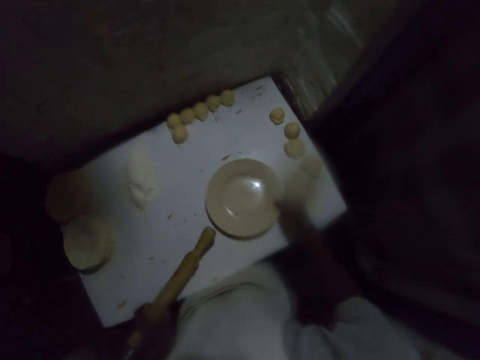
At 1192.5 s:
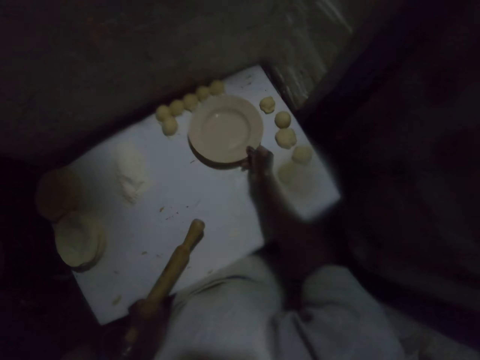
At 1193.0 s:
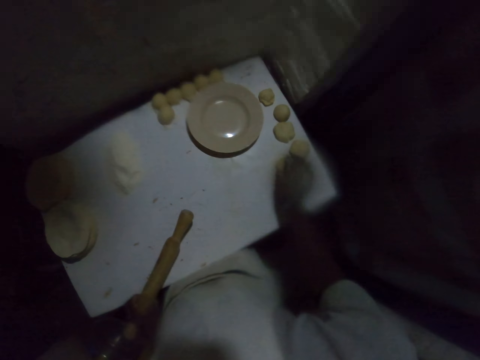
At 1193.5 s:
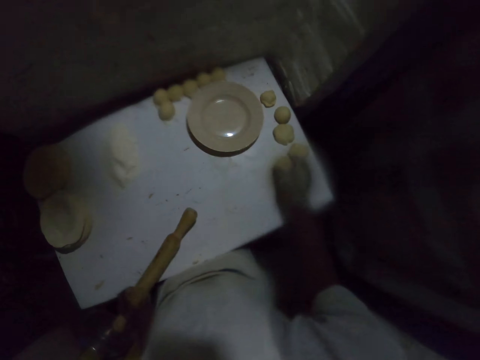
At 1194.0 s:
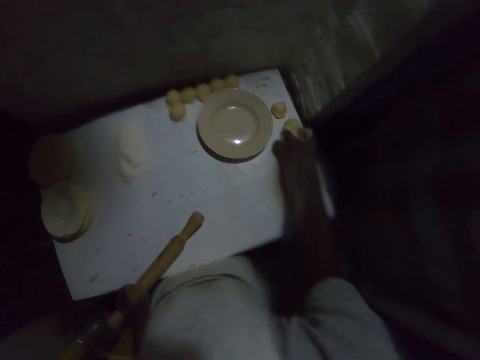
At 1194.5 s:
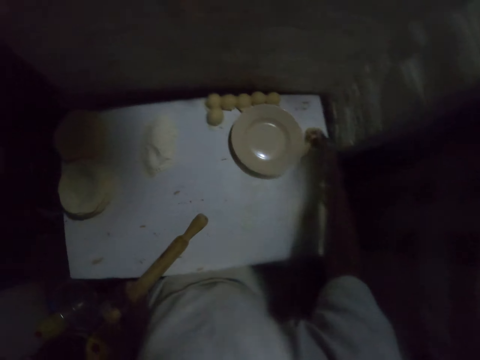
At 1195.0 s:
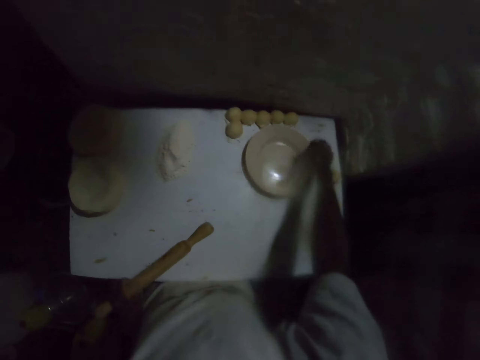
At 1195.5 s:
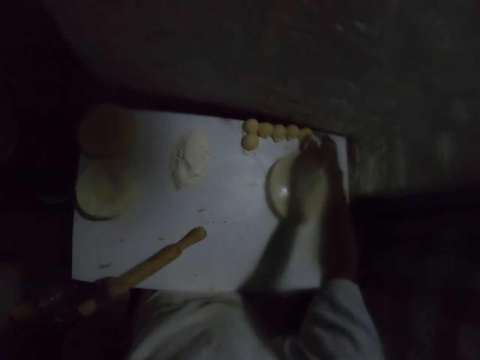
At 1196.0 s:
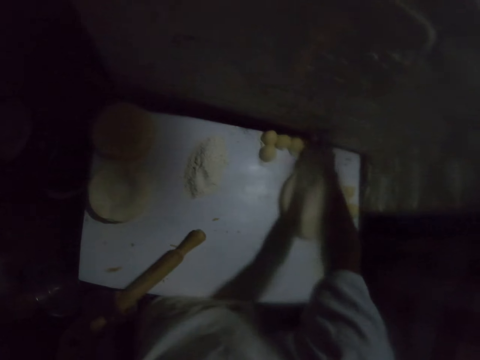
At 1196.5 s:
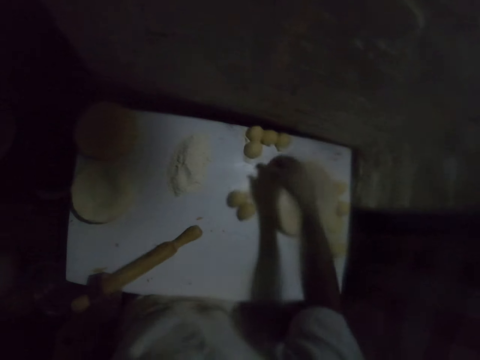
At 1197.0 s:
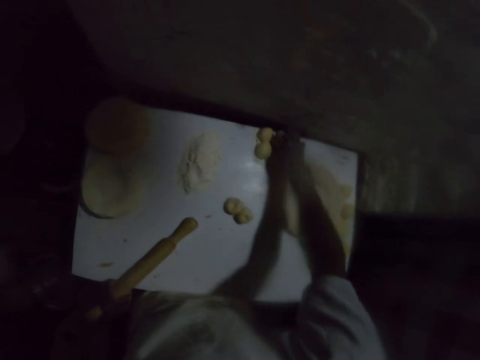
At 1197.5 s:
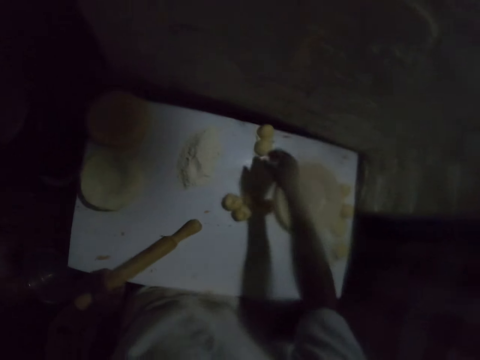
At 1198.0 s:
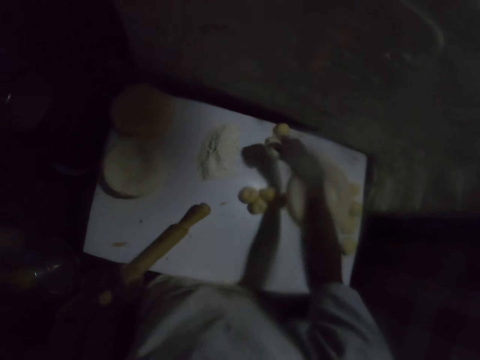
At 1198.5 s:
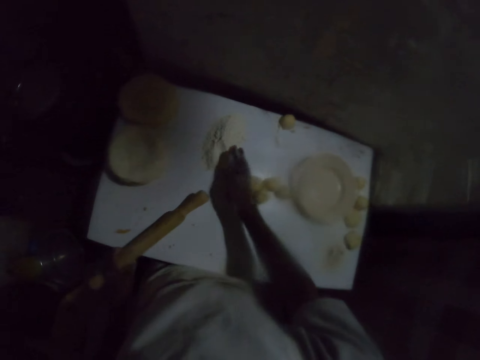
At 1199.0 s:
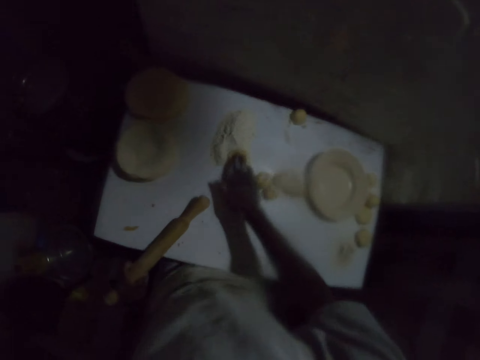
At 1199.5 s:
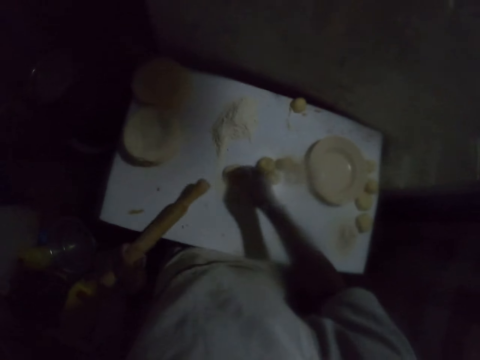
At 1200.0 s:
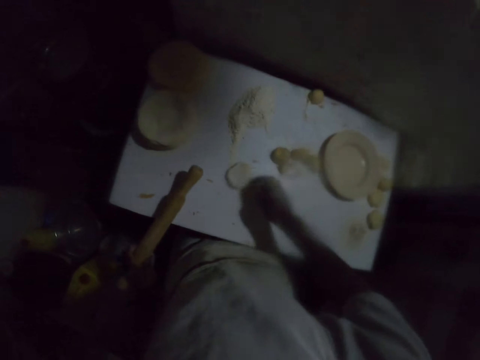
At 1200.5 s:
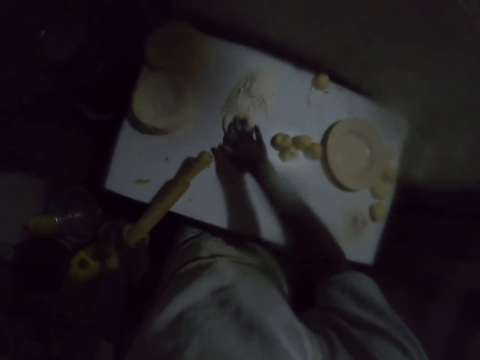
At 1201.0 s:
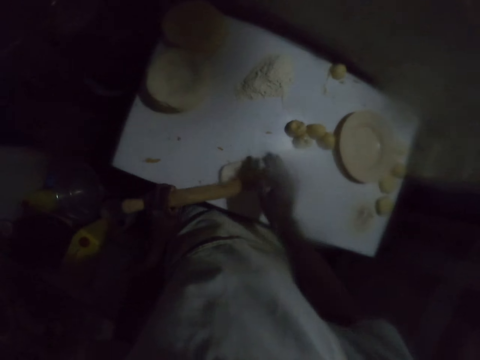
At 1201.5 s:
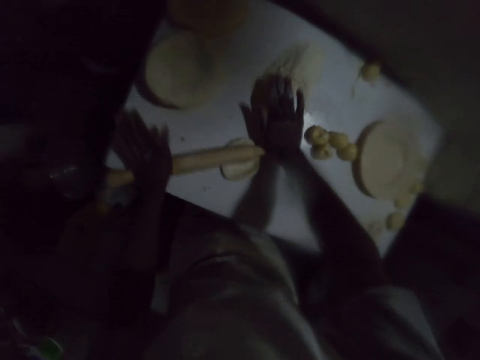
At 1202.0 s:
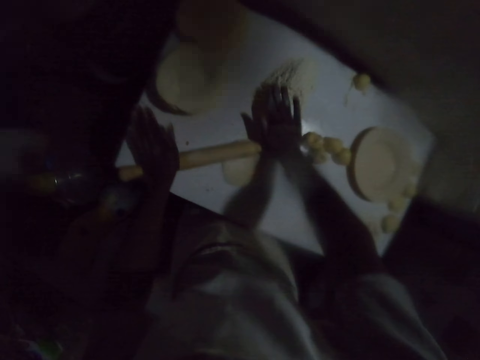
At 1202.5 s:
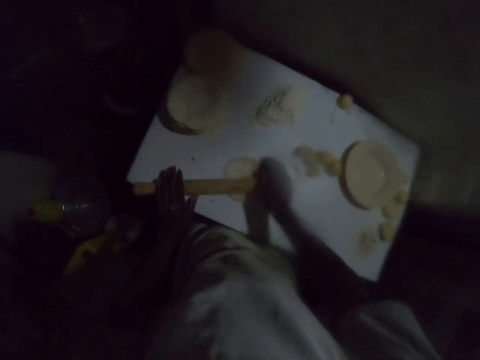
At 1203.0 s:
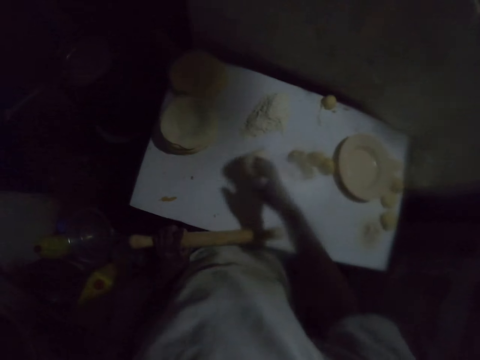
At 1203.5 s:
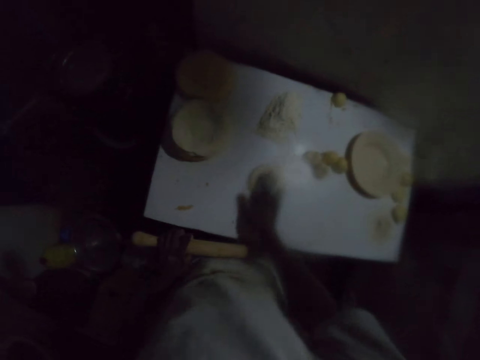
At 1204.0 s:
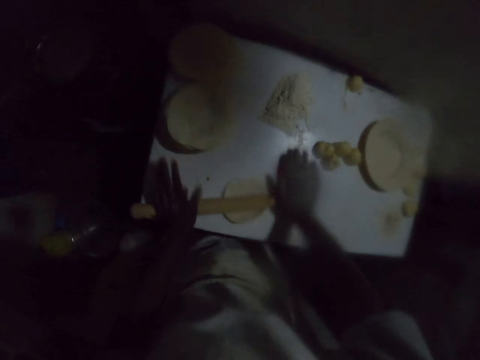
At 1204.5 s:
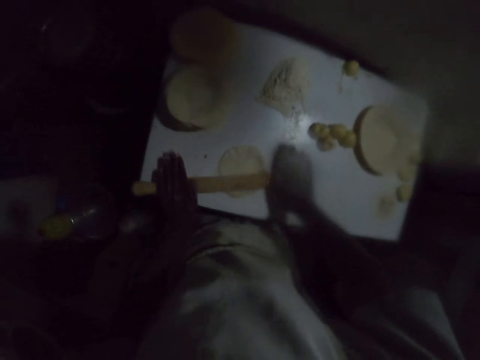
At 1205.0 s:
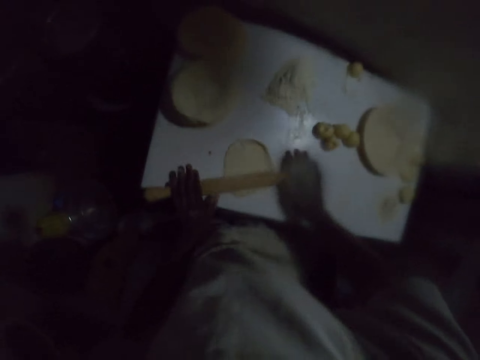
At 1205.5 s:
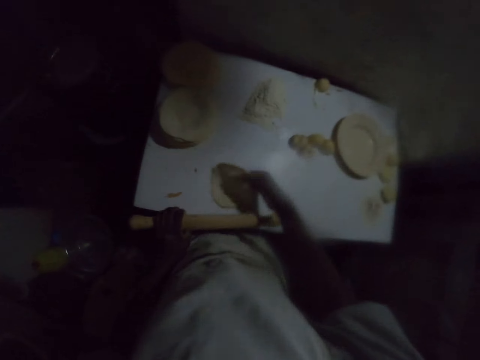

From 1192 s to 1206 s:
The camera wearer picks a dough ball on the table. They move the plate aside on the table. They pick dough balls on the table. They drop the doughs on the table. They pick the doughs on the table. They dip the dough in the flour. They drag the dough on the table. They roll the dough with a rolling pin on the table. They flip the dough. They roll the dough with a rolling pin on the table.

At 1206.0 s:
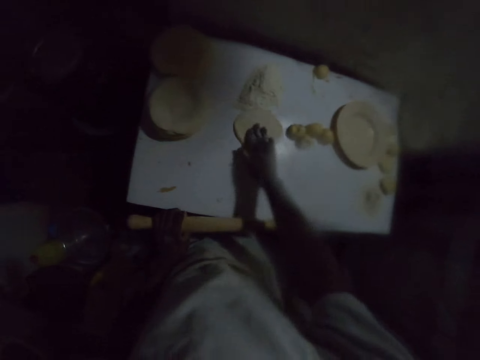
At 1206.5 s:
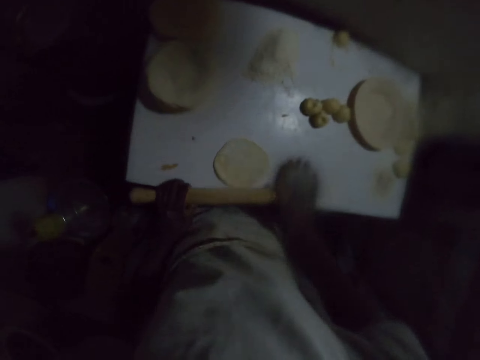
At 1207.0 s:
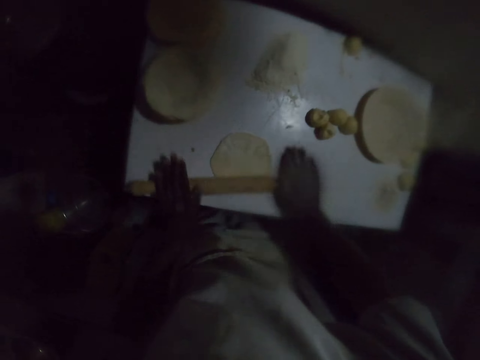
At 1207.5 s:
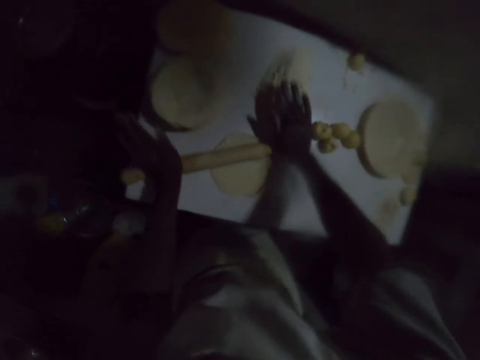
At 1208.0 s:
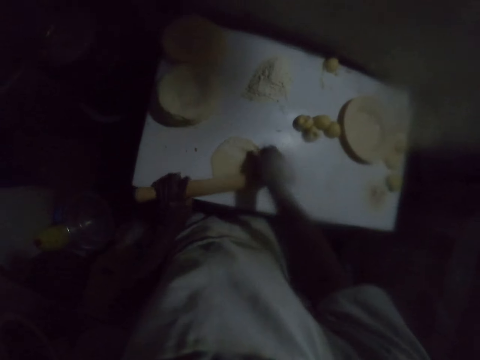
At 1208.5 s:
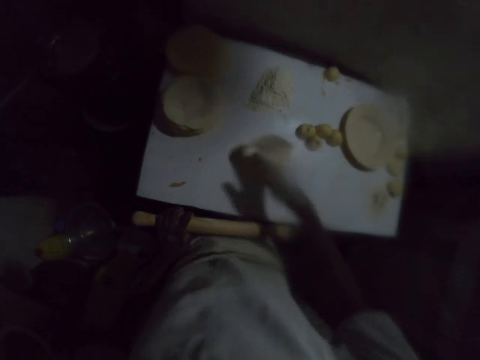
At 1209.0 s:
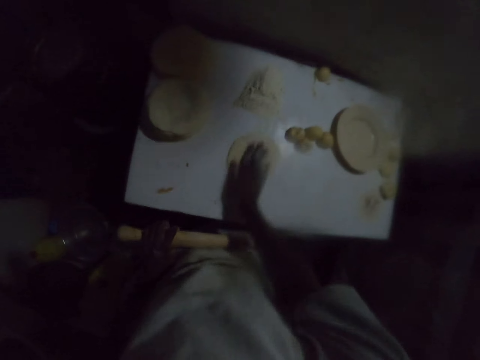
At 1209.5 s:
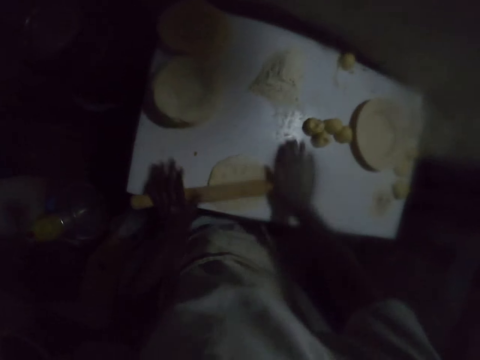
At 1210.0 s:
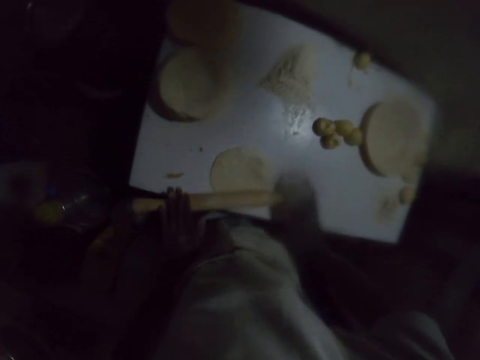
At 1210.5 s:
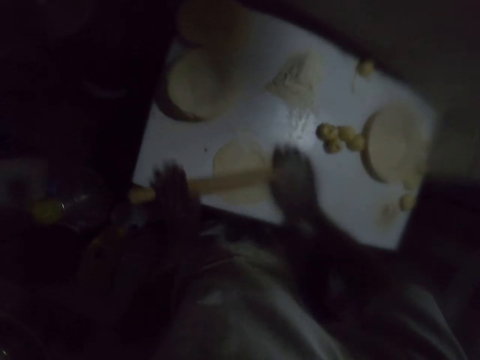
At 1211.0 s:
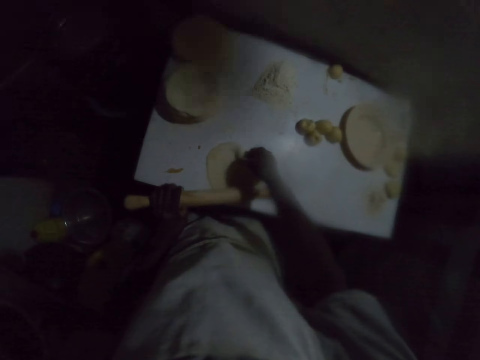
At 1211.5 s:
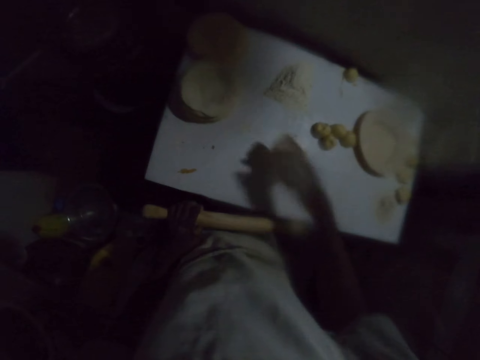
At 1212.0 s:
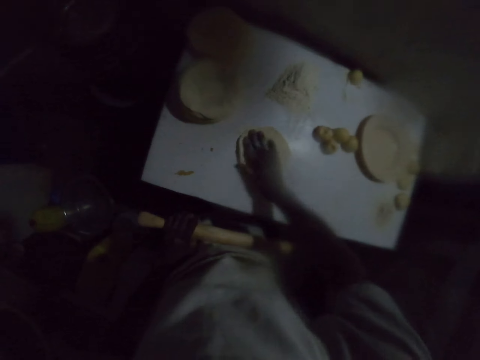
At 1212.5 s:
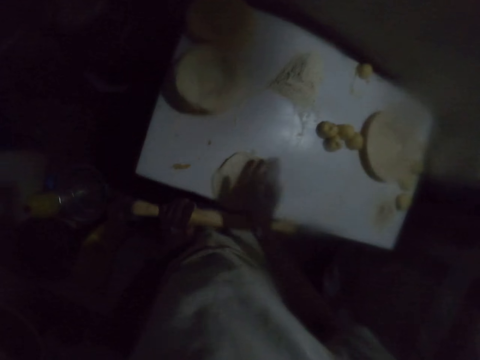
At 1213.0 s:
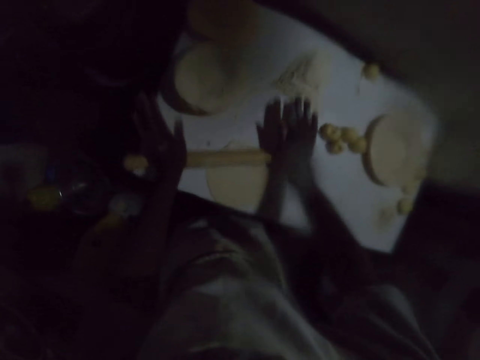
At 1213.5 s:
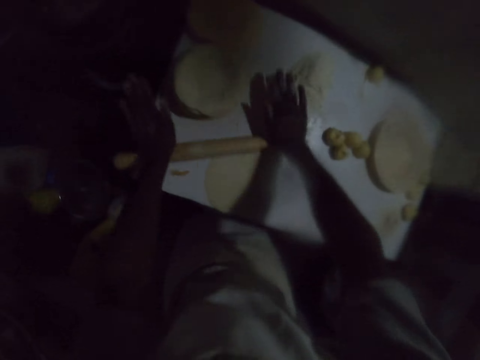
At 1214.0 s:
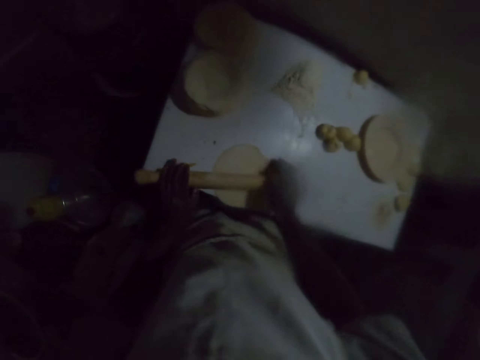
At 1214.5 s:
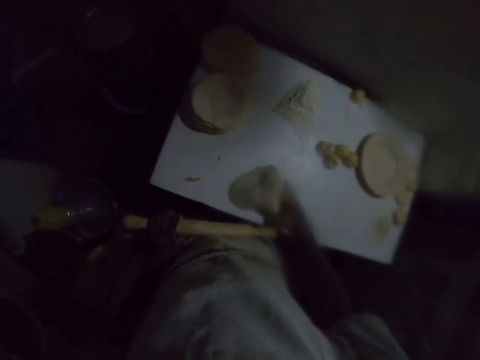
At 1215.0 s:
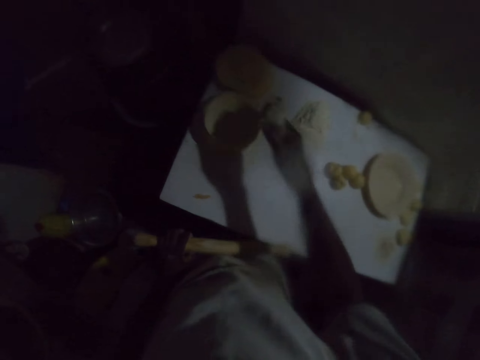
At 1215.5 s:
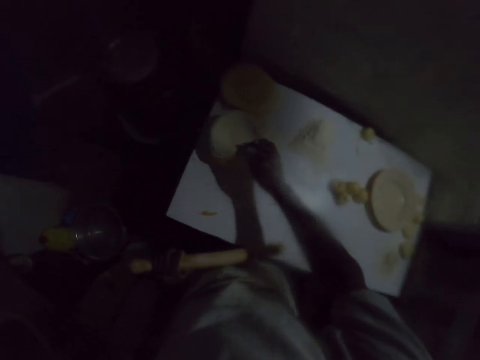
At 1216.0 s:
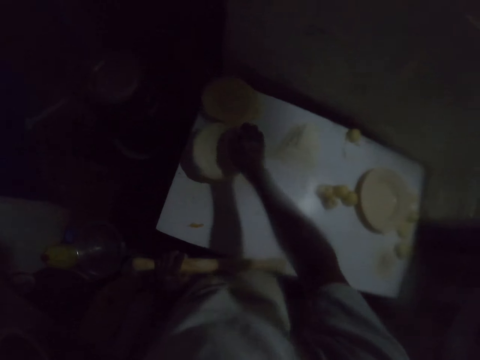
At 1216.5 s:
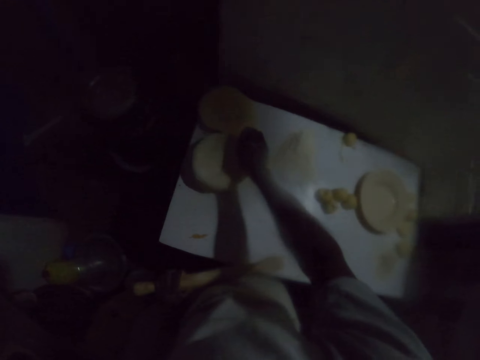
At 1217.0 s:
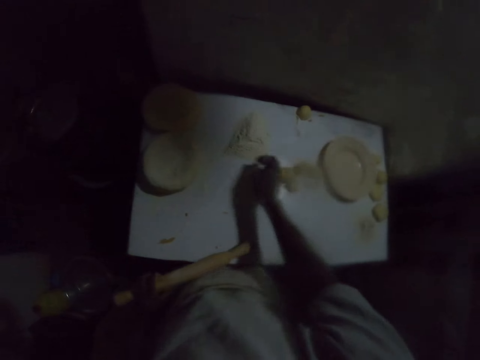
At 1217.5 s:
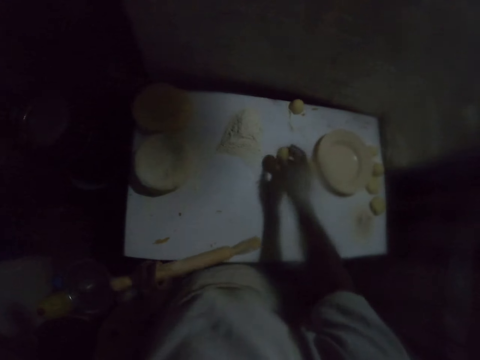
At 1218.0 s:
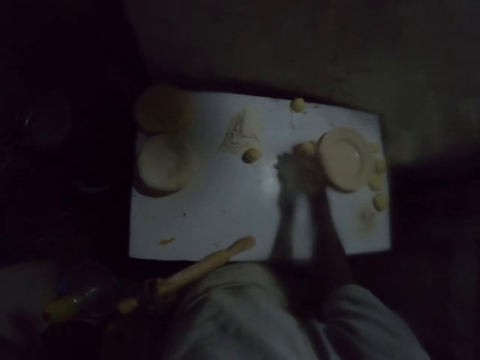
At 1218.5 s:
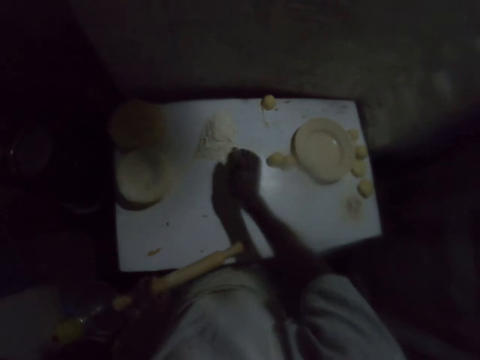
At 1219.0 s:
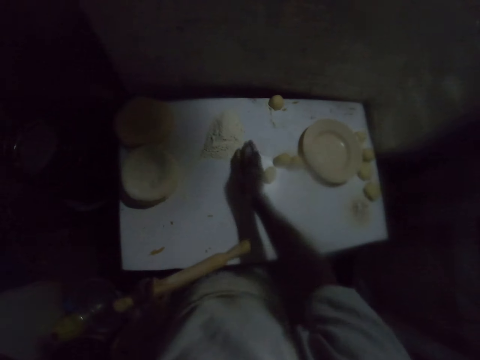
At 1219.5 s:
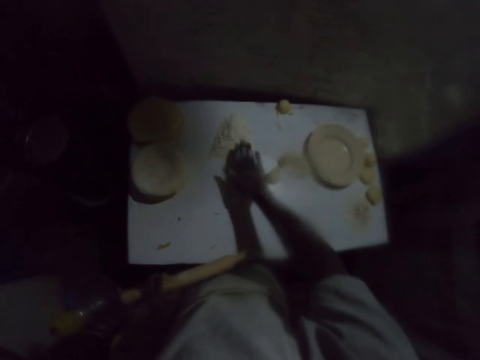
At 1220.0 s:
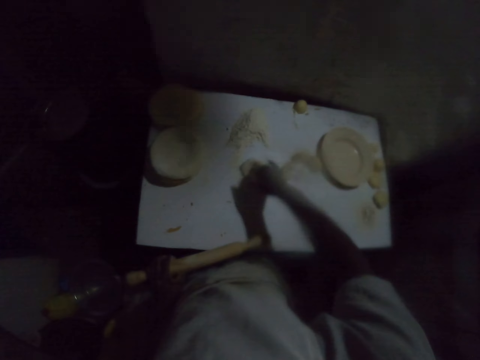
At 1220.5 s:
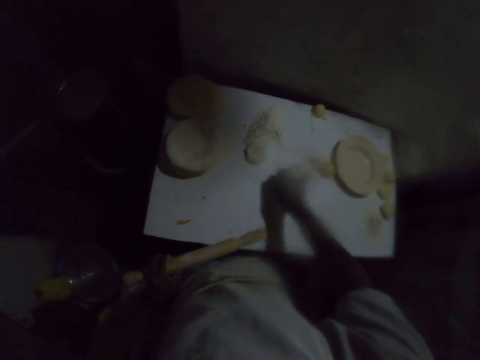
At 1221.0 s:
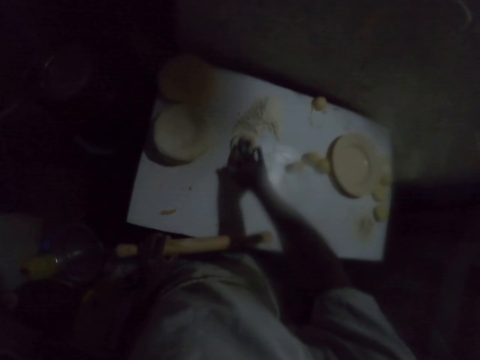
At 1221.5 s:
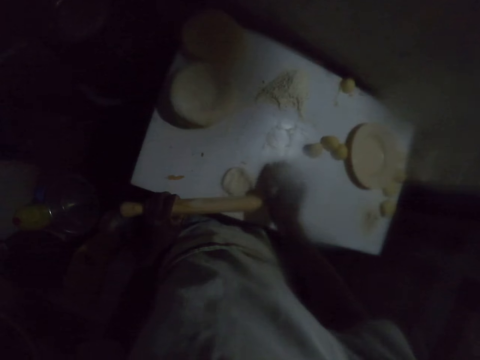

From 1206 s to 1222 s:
The camera wearer flips the dough. They drag the dough on the table and roll the dough with a rolling pin on the table. They flip the dough. They drag the dough on the table and roll the dough with a rolling pin on the table. They flip the dough. They drag the dough on the table and roll the dough with a rolling pin on the table. They pick the rolled dough and put the rolled dough on other rolled doughs. They adjust the dough. They pick a dough ball. They dip the dough in the flour. They drag the dough on the table.
